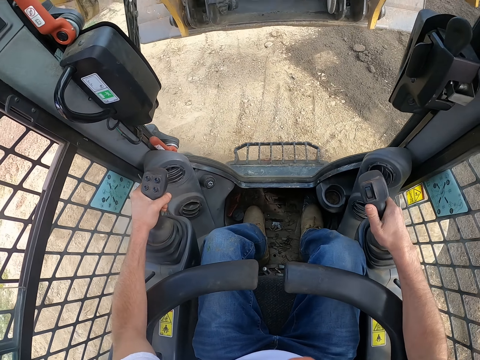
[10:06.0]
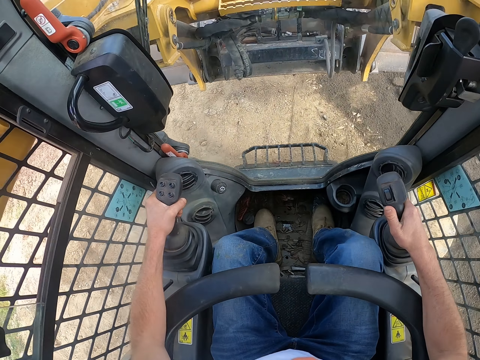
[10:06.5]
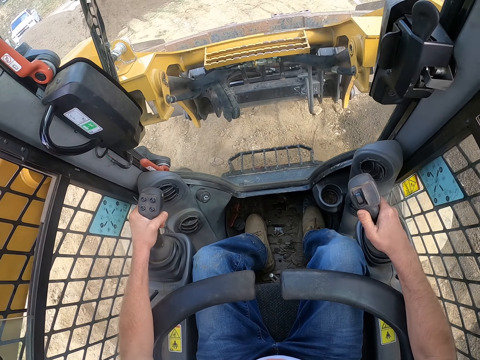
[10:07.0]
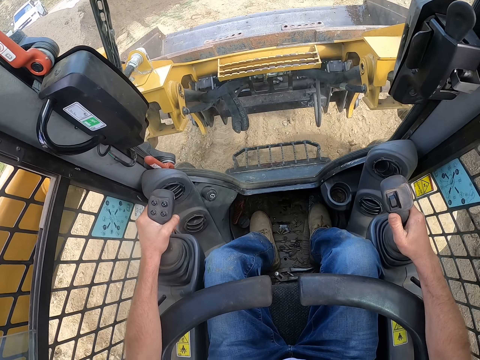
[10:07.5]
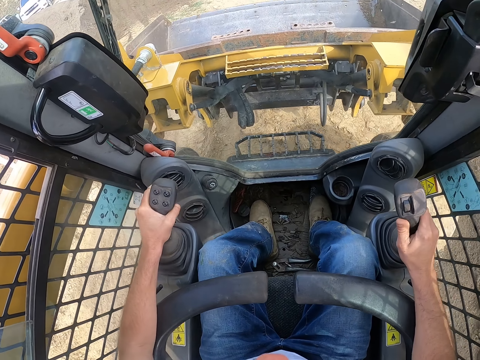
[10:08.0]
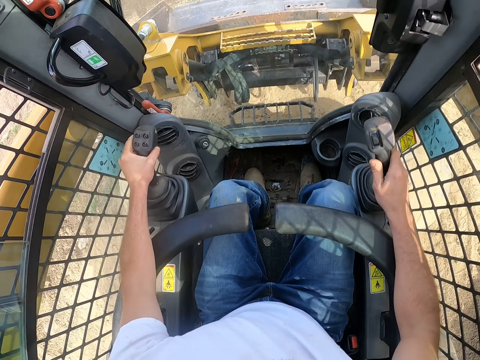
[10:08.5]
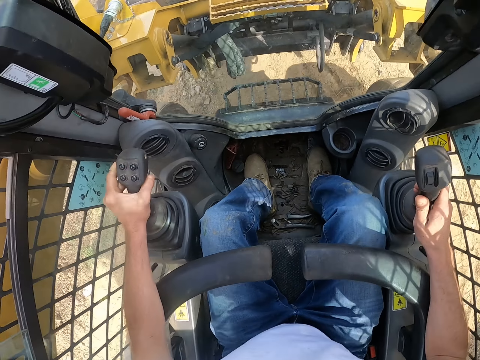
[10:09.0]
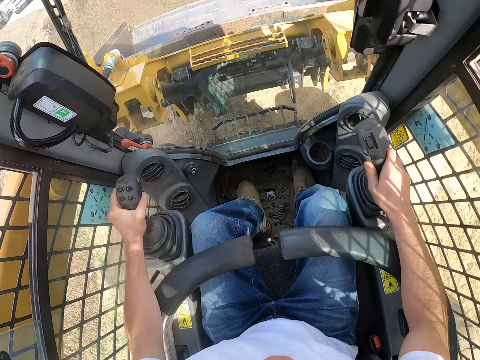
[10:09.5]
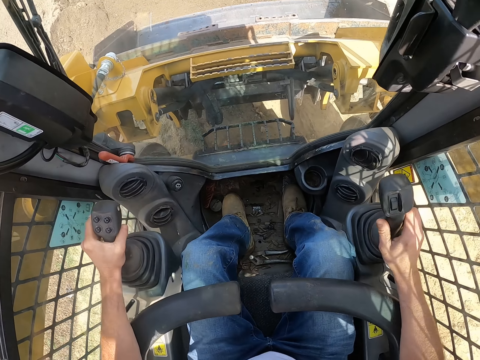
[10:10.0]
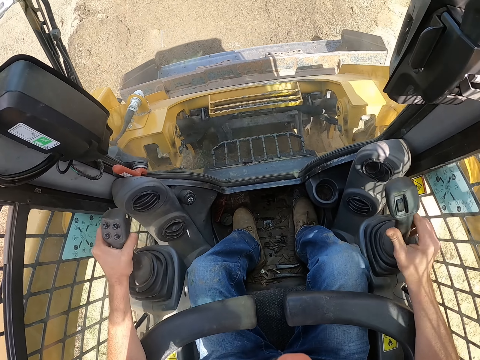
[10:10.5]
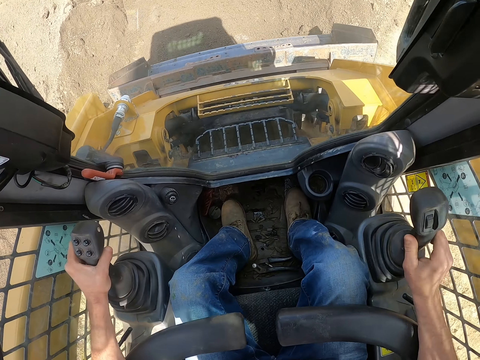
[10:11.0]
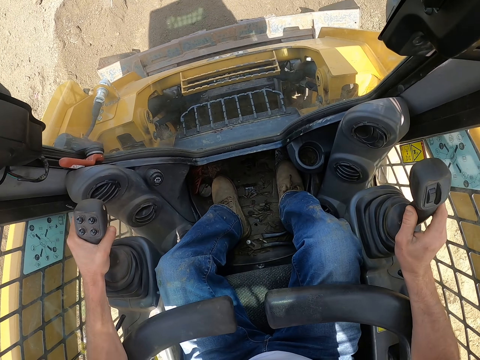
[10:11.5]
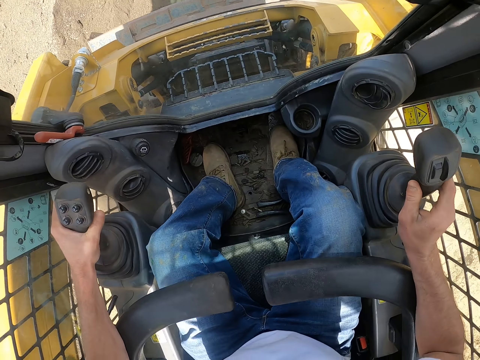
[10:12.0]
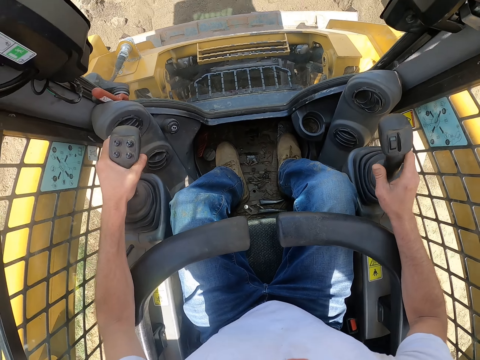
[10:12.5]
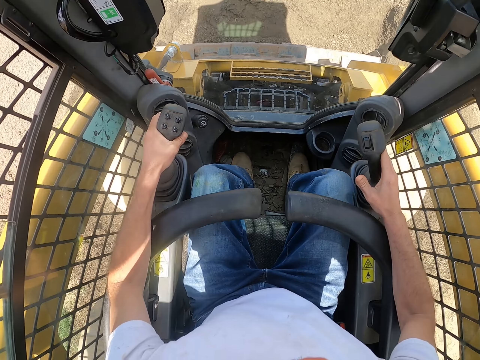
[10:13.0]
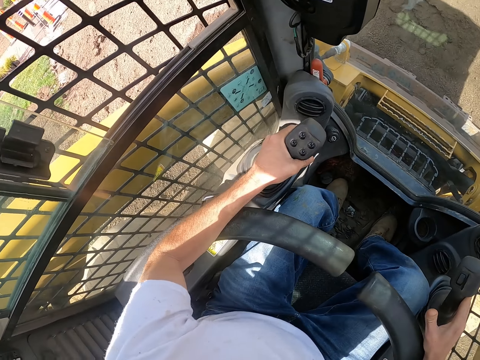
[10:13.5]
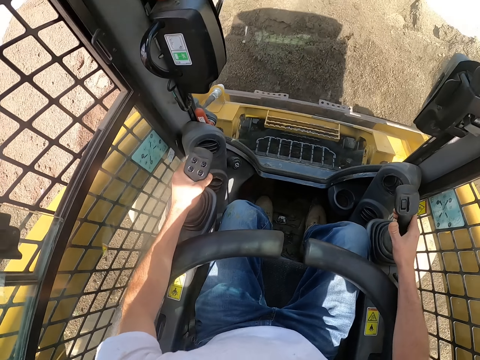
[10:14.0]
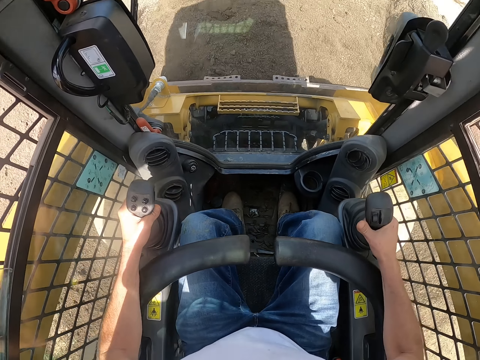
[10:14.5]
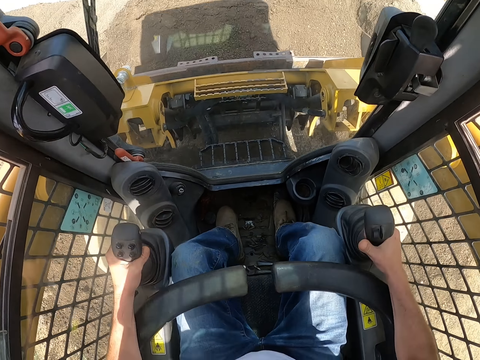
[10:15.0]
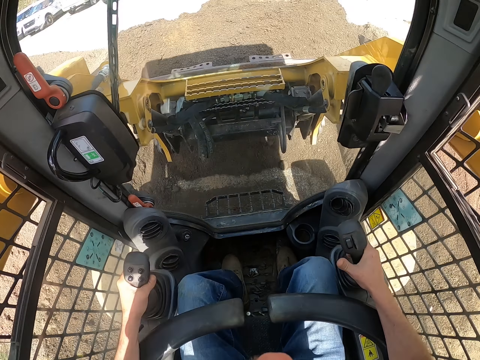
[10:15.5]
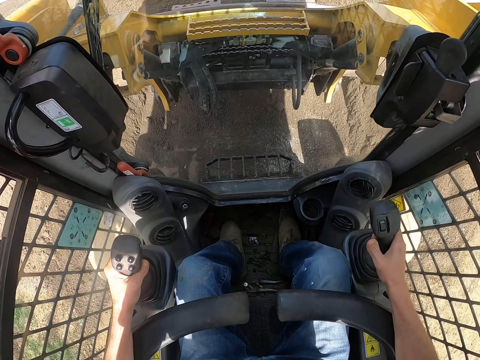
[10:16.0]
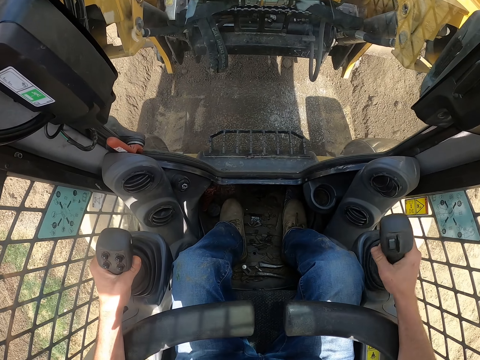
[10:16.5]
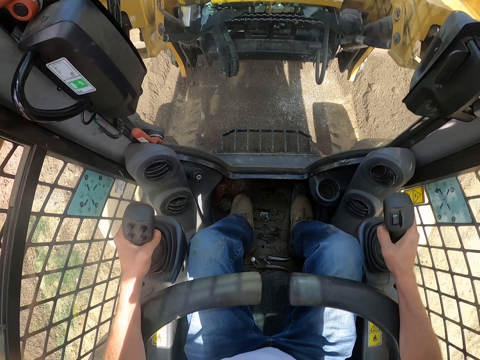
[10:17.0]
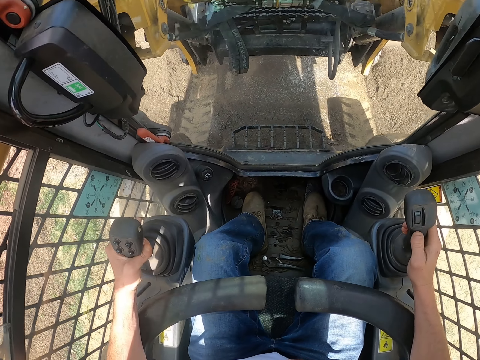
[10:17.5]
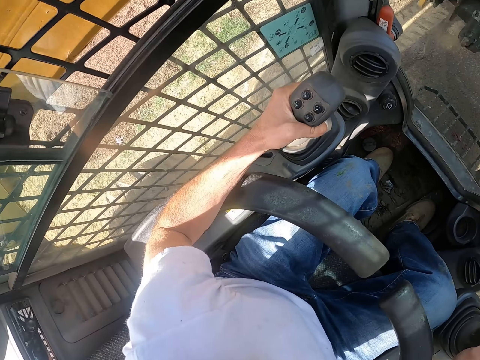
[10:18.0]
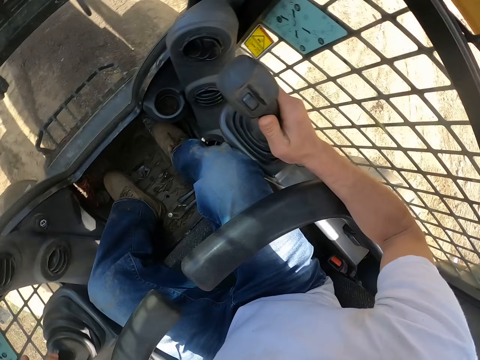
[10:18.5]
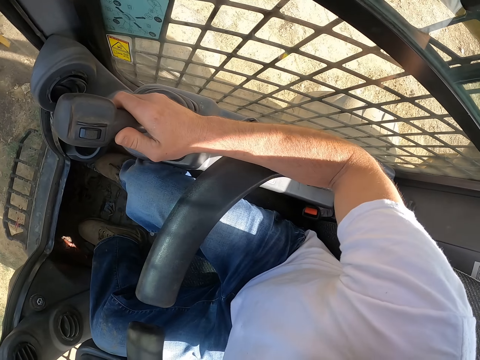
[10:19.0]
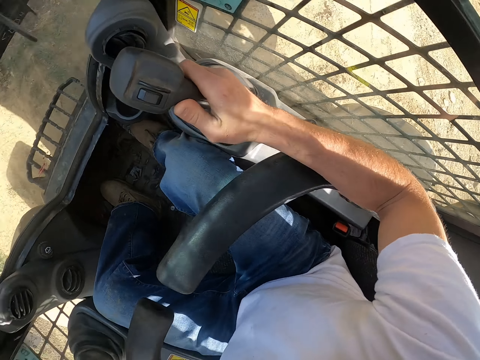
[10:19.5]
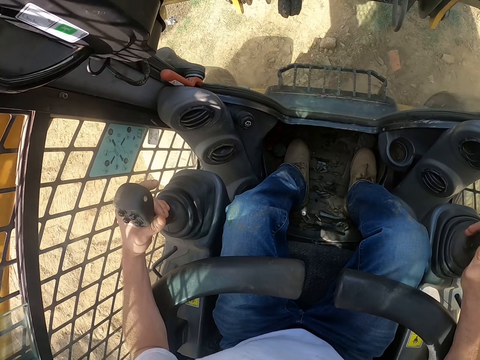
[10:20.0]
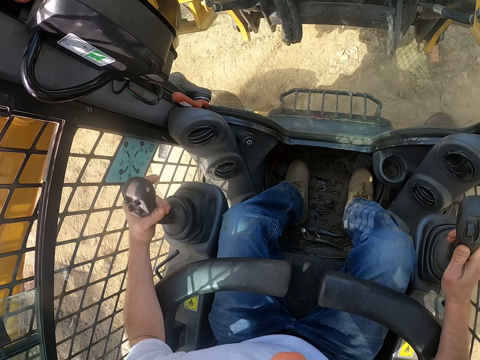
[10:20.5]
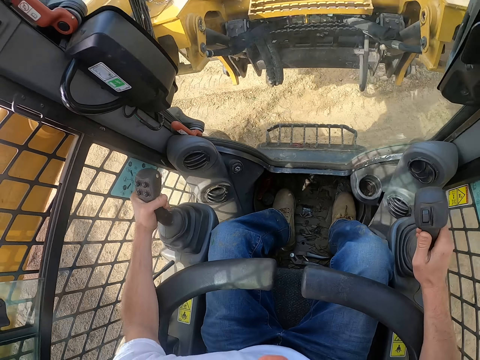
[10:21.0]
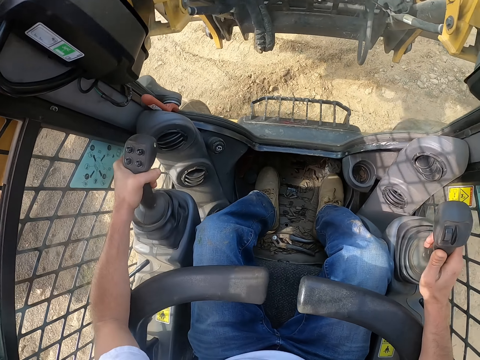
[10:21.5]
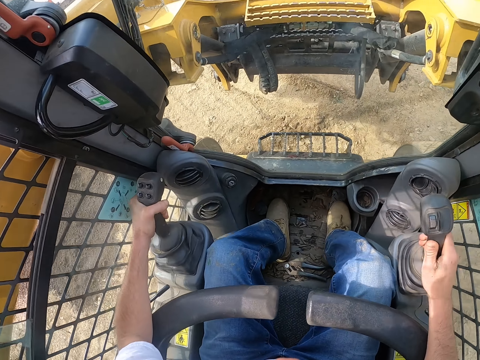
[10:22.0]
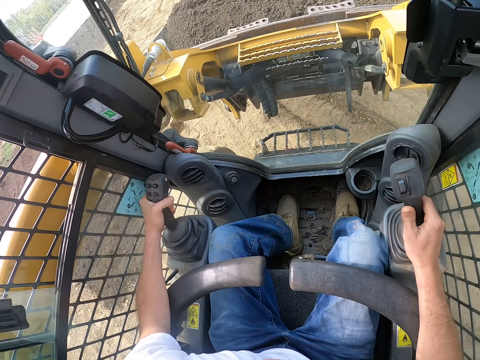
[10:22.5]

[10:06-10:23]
The camera wearer digs soil with an excavator. They take soil with the bulldozer. They turn the bulldozer.

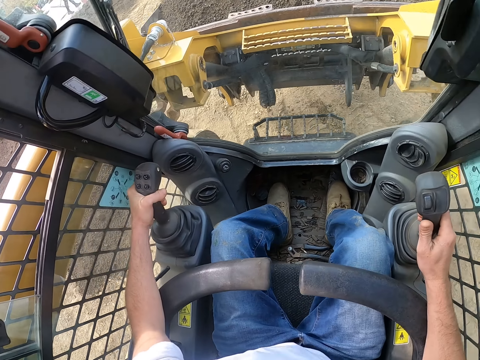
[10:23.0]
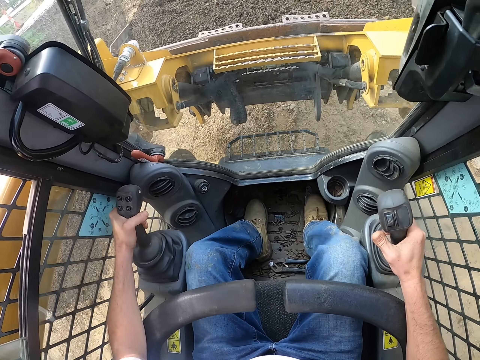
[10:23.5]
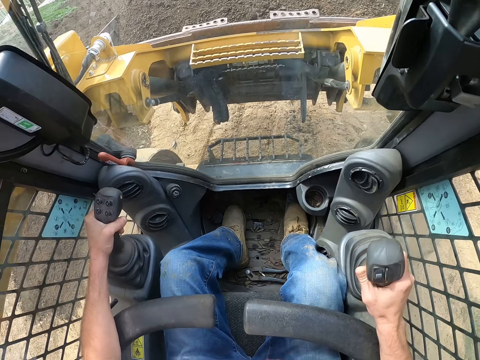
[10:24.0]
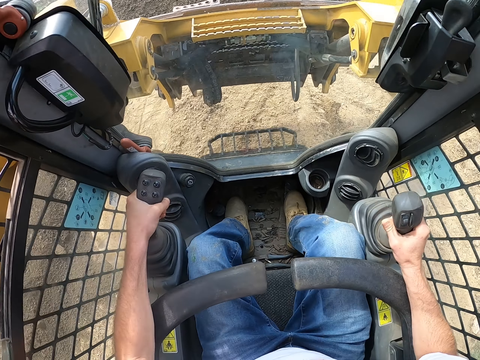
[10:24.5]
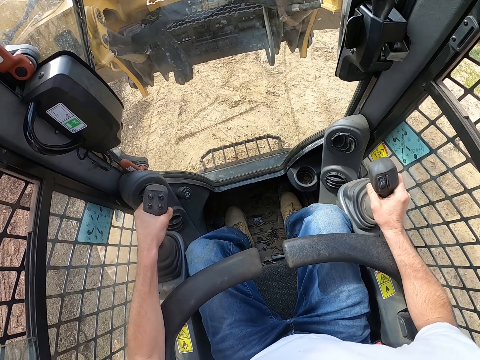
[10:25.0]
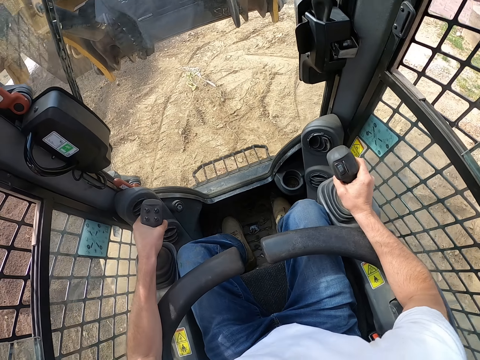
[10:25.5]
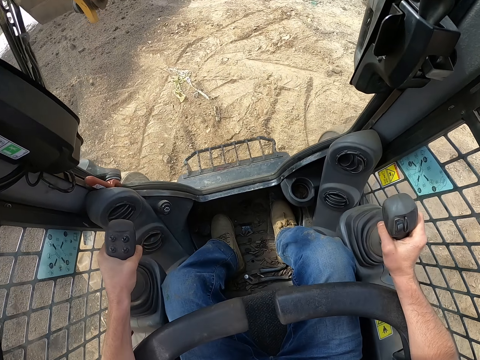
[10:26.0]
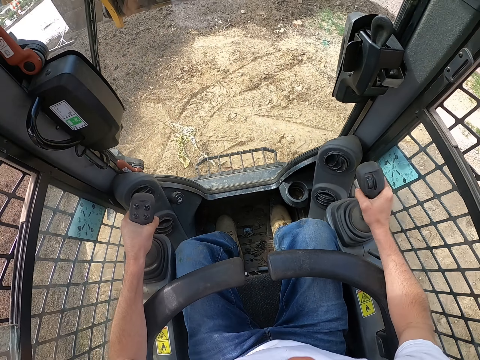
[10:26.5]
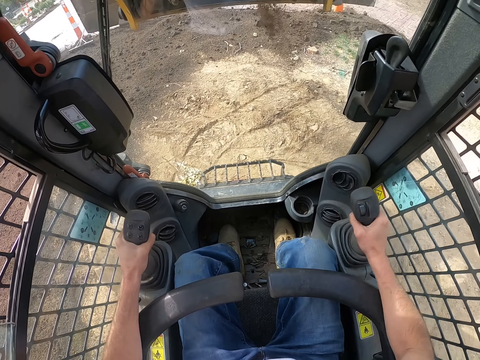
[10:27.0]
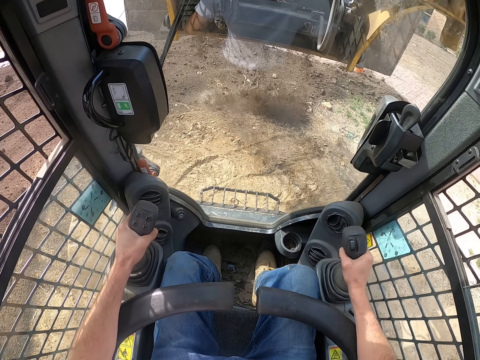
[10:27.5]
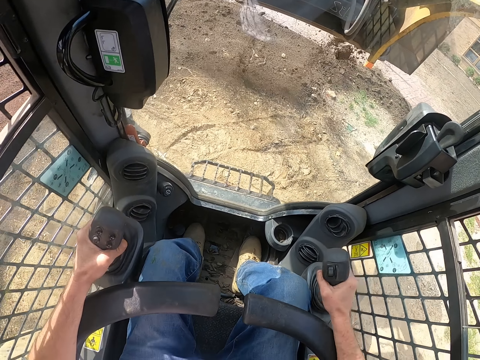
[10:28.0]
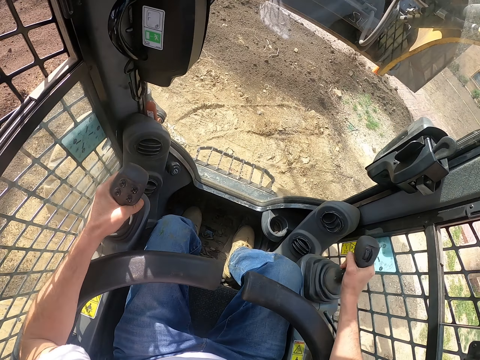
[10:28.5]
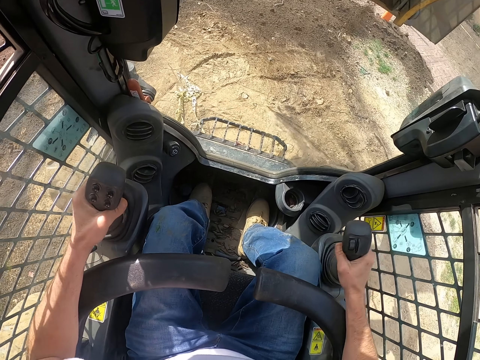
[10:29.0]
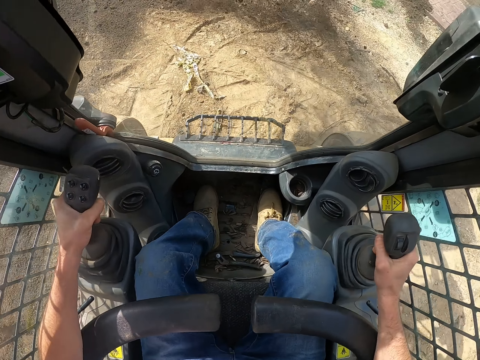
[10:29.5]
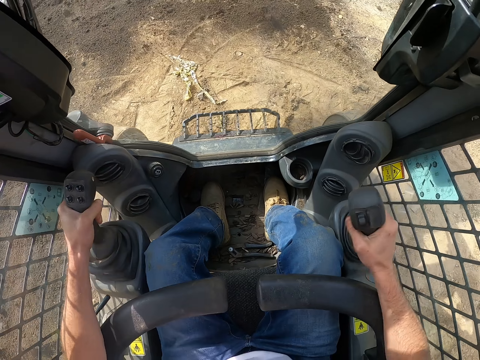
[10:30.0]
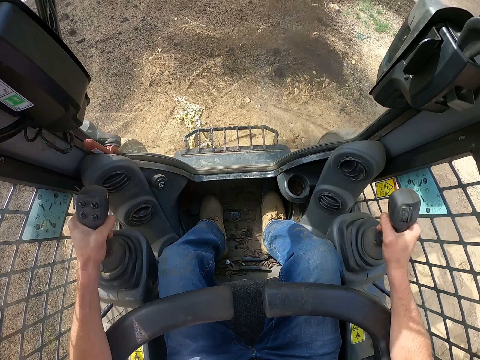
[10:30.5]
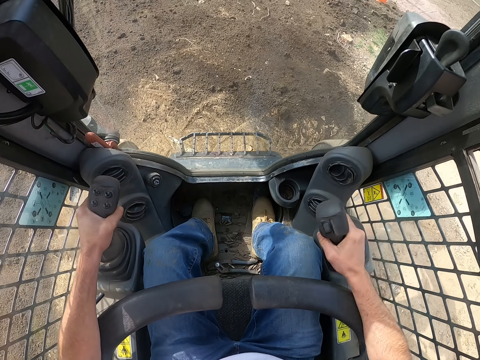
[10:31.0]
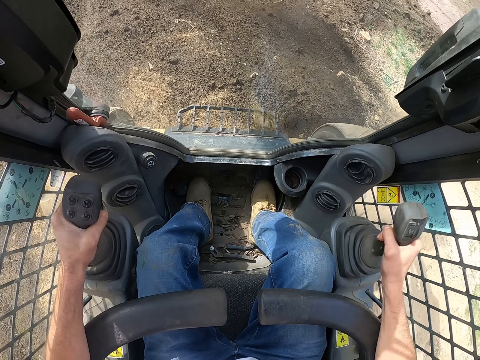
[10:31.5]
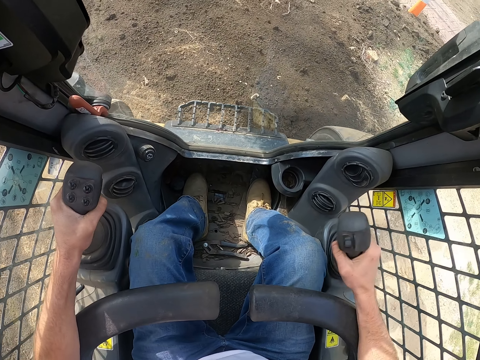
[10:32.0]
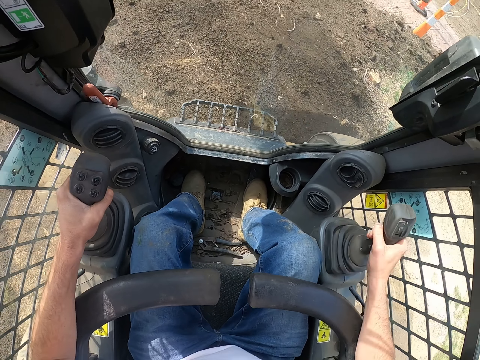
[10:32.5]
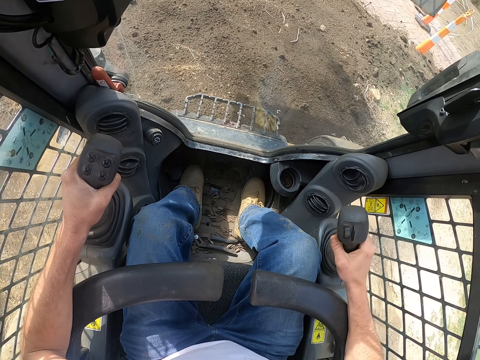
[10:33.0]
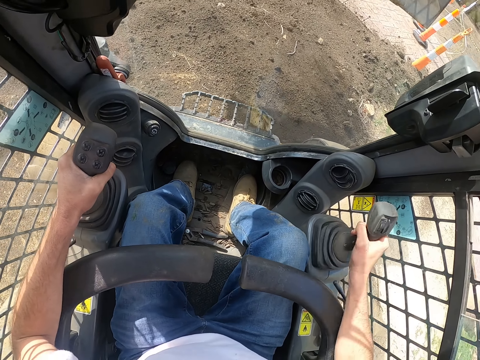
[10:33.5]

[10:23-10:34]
The camera wearer pours the soil from the excavator.
